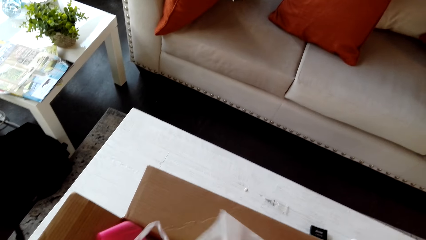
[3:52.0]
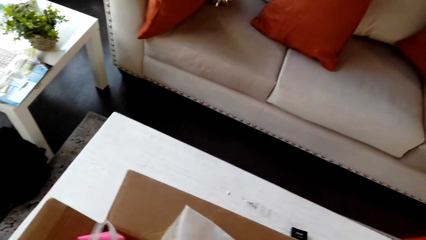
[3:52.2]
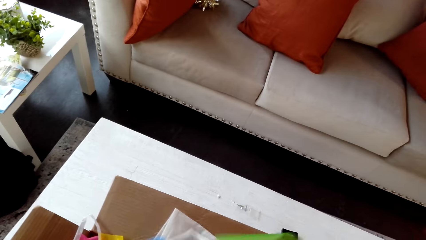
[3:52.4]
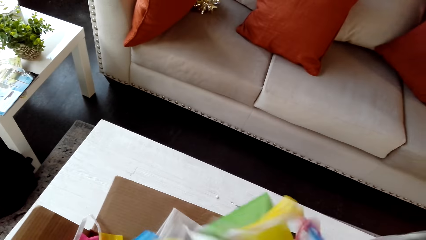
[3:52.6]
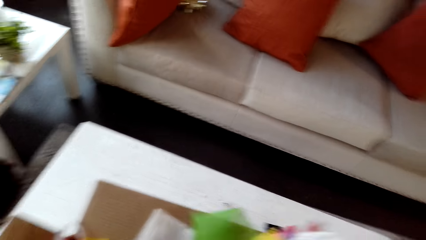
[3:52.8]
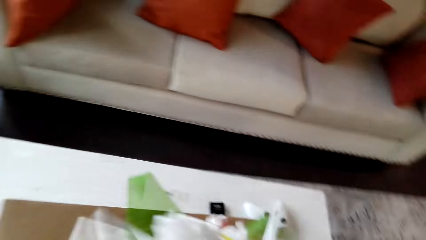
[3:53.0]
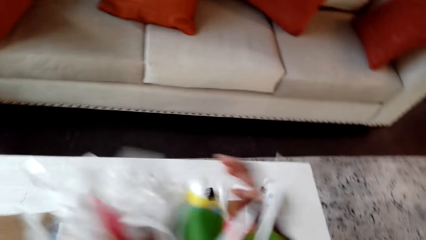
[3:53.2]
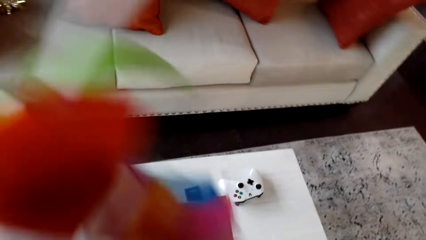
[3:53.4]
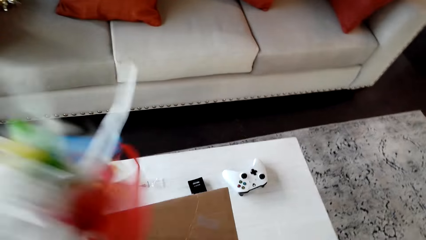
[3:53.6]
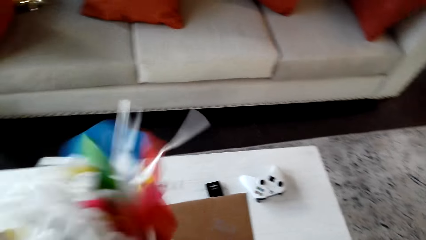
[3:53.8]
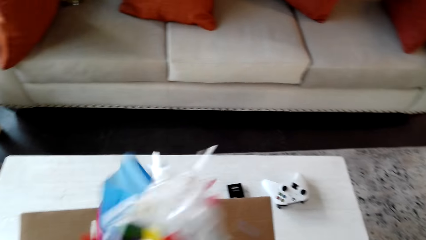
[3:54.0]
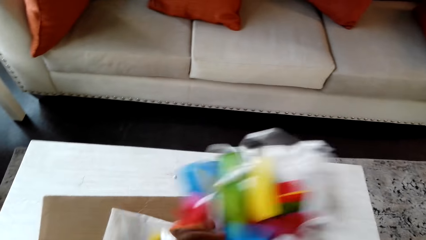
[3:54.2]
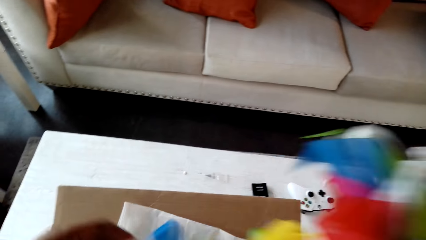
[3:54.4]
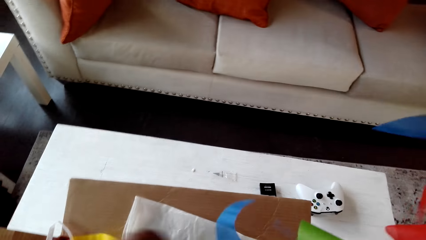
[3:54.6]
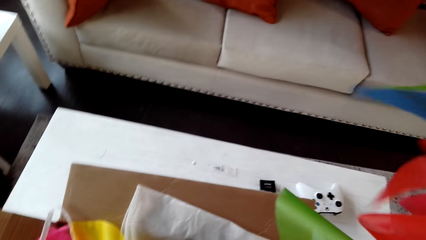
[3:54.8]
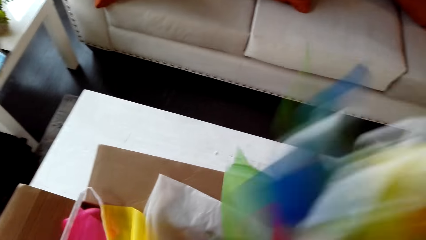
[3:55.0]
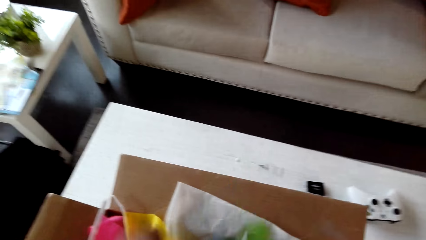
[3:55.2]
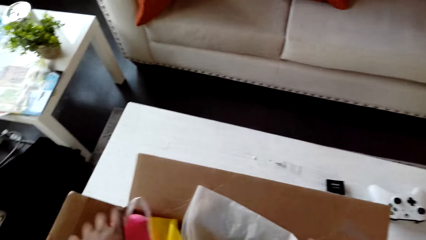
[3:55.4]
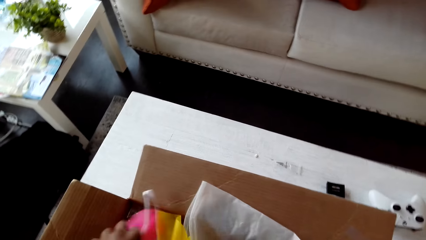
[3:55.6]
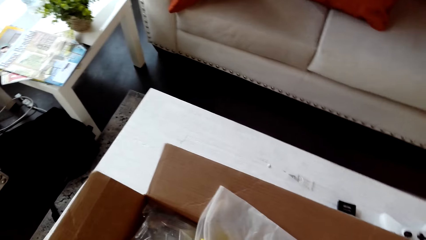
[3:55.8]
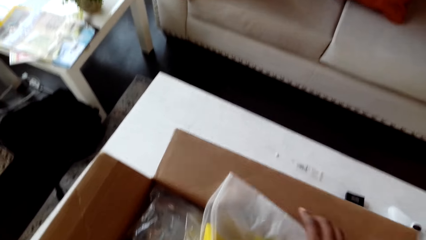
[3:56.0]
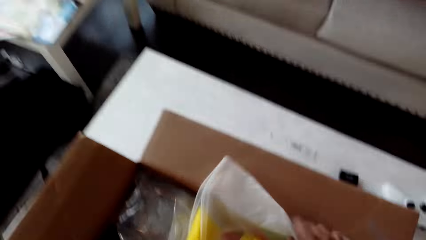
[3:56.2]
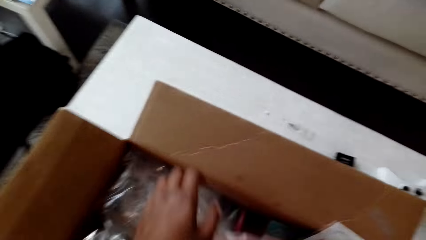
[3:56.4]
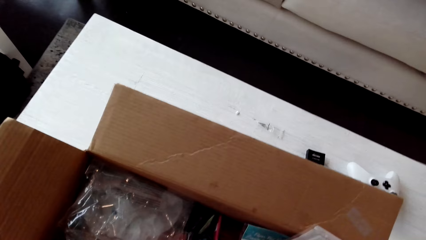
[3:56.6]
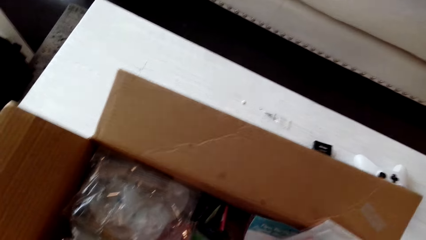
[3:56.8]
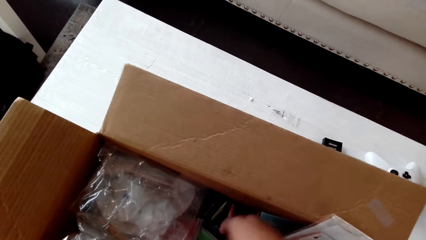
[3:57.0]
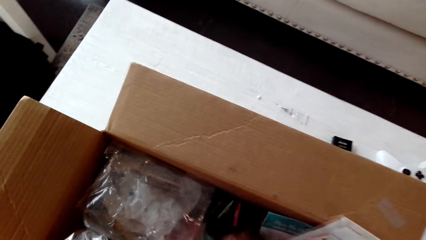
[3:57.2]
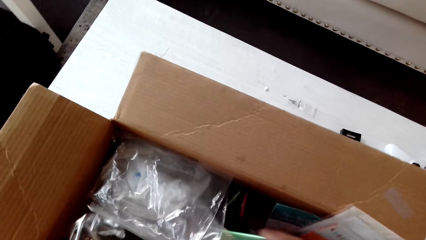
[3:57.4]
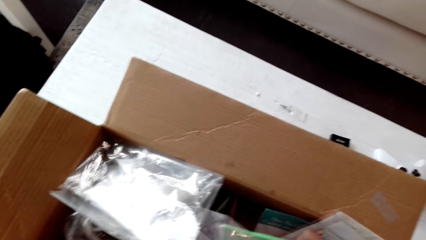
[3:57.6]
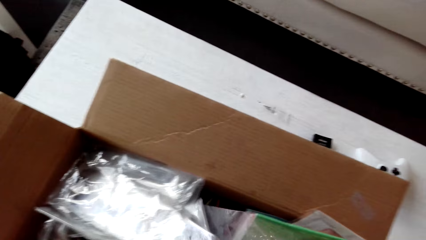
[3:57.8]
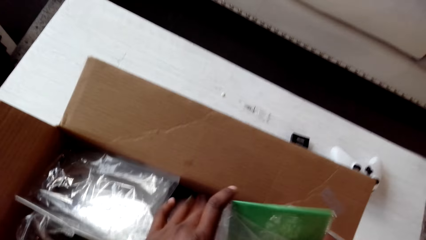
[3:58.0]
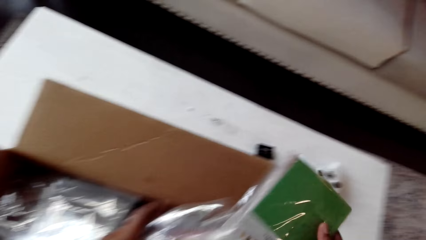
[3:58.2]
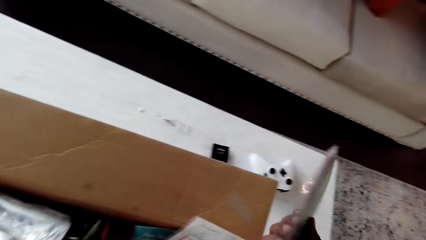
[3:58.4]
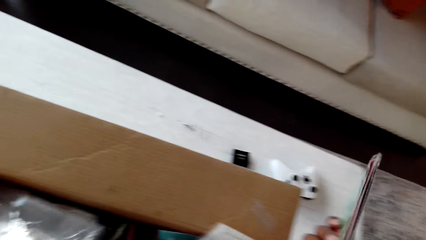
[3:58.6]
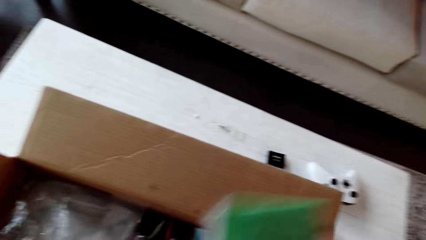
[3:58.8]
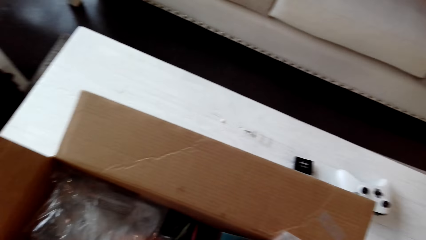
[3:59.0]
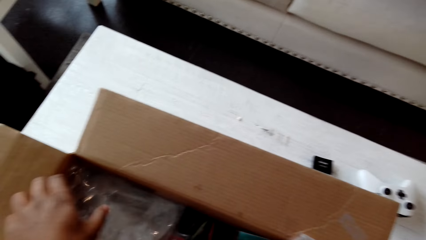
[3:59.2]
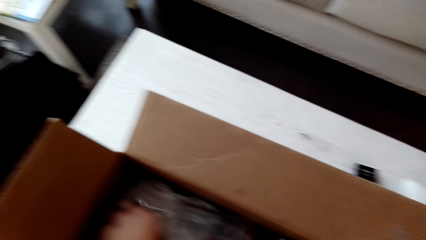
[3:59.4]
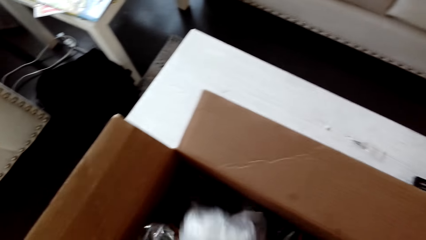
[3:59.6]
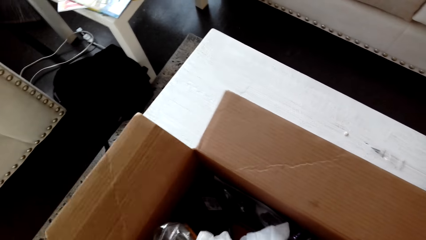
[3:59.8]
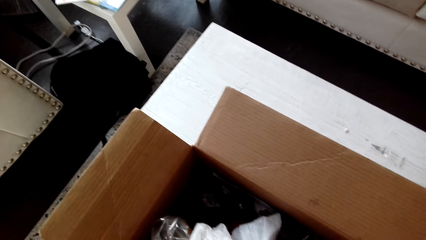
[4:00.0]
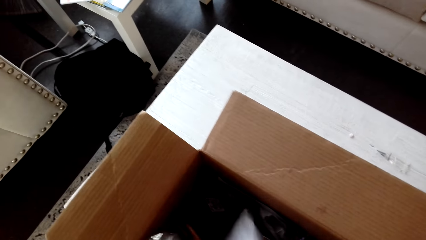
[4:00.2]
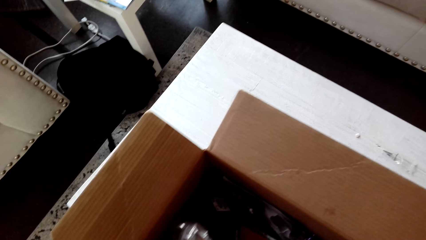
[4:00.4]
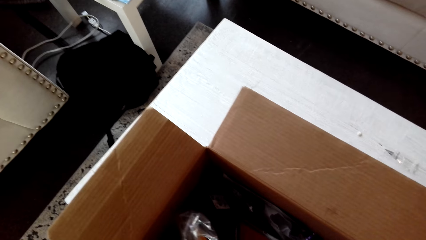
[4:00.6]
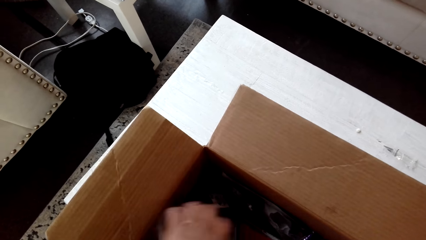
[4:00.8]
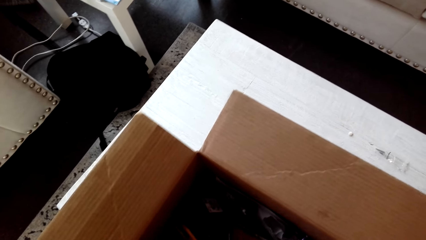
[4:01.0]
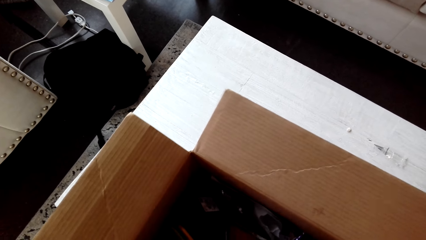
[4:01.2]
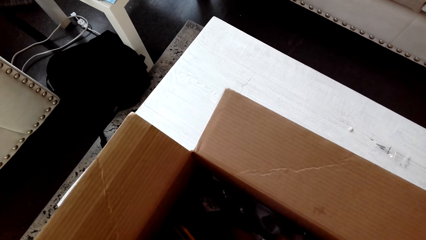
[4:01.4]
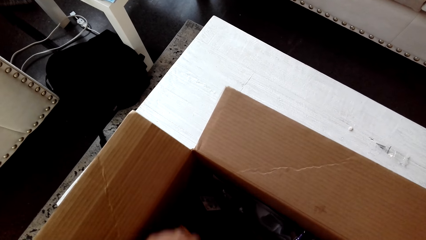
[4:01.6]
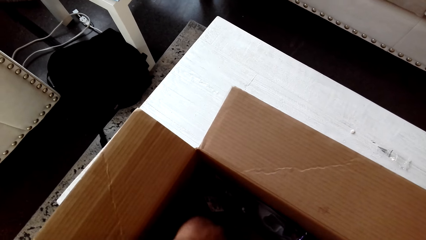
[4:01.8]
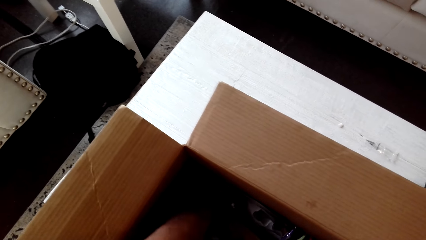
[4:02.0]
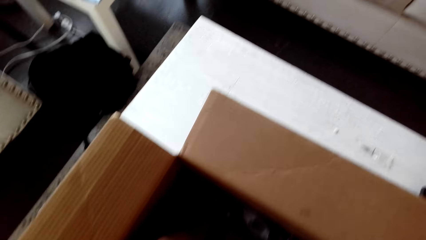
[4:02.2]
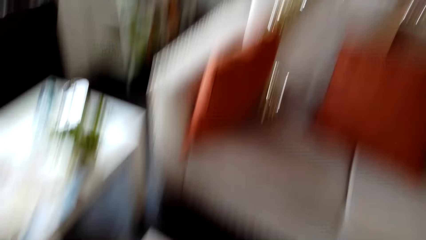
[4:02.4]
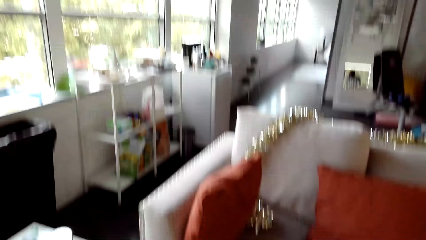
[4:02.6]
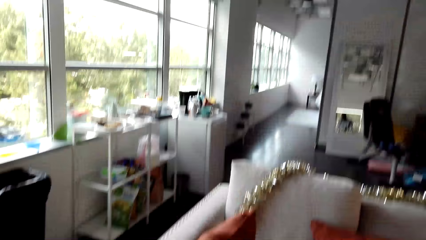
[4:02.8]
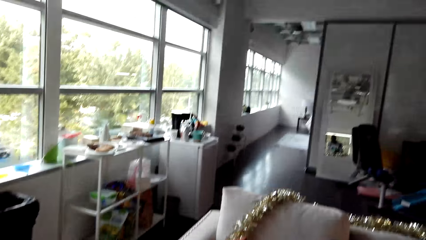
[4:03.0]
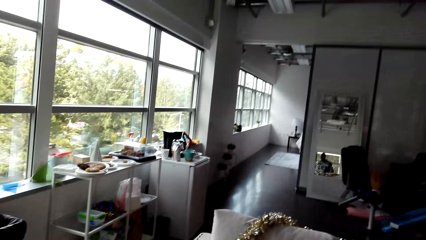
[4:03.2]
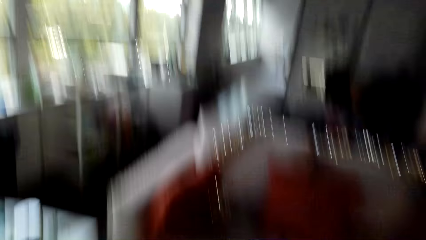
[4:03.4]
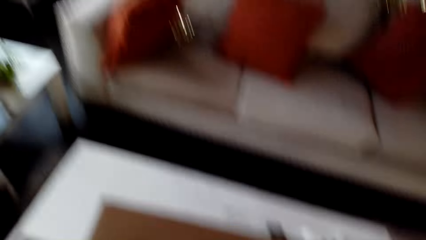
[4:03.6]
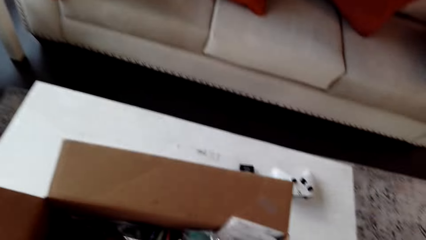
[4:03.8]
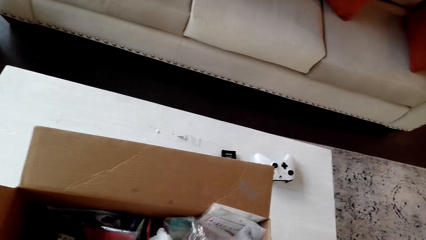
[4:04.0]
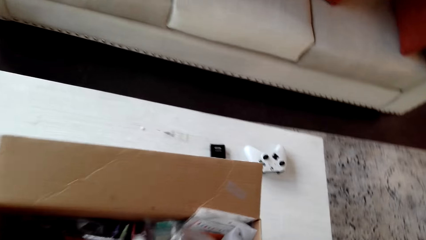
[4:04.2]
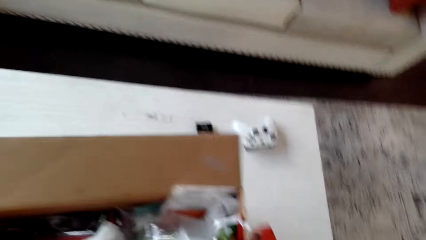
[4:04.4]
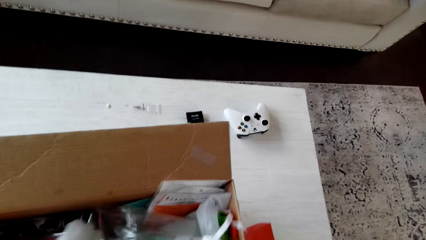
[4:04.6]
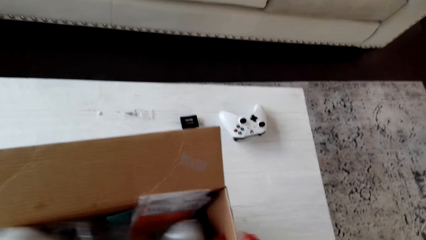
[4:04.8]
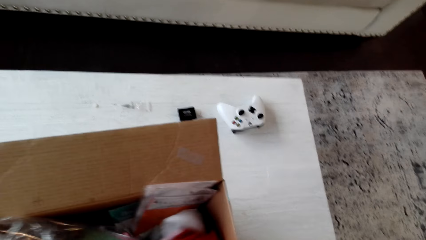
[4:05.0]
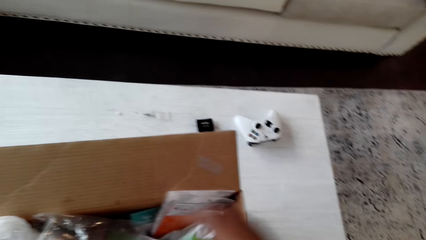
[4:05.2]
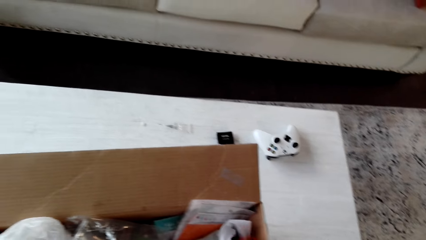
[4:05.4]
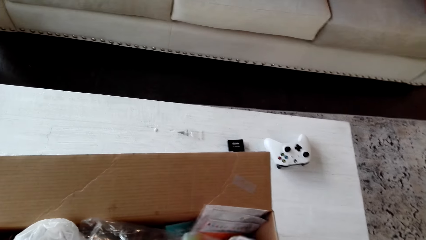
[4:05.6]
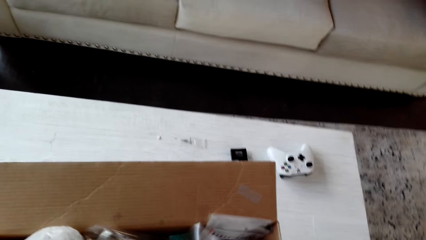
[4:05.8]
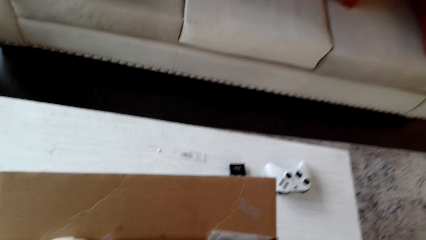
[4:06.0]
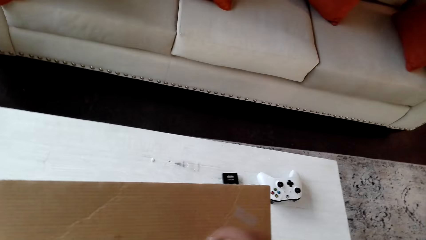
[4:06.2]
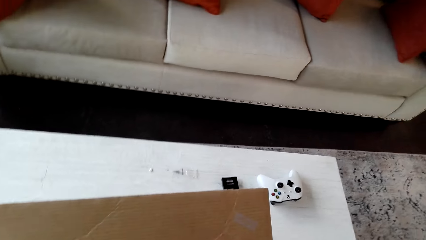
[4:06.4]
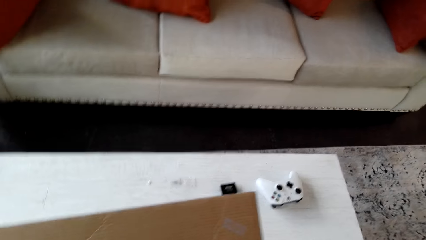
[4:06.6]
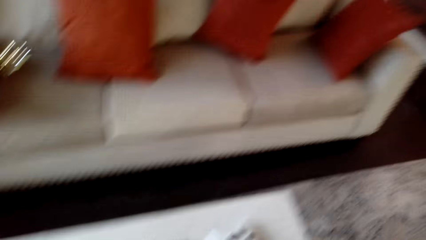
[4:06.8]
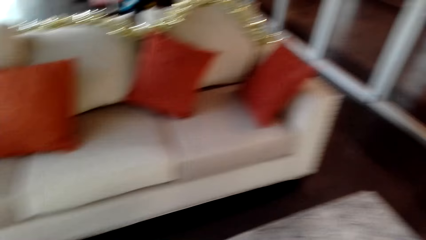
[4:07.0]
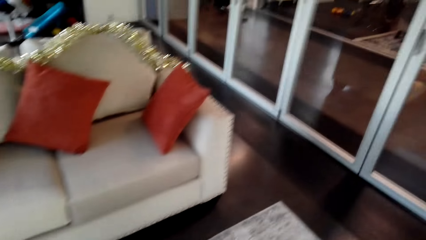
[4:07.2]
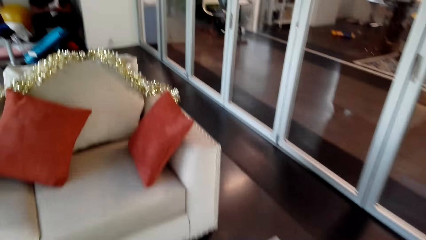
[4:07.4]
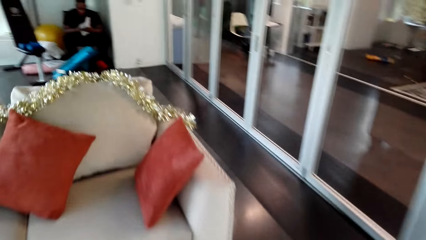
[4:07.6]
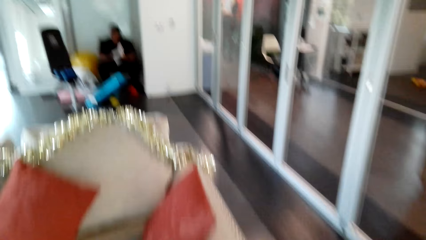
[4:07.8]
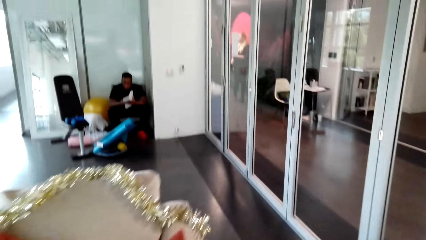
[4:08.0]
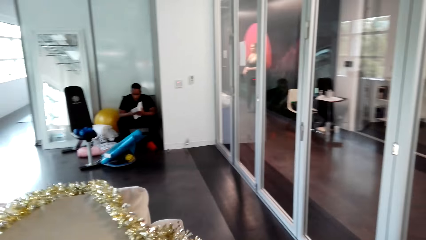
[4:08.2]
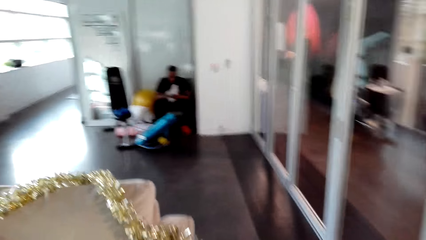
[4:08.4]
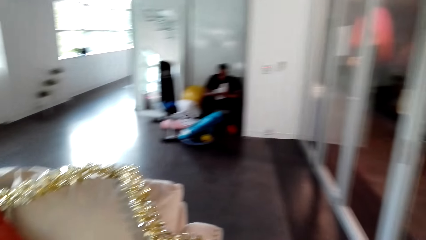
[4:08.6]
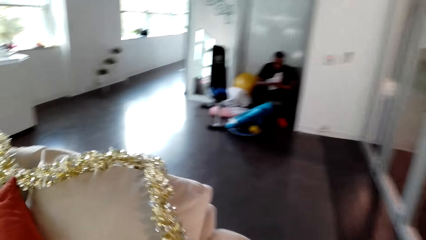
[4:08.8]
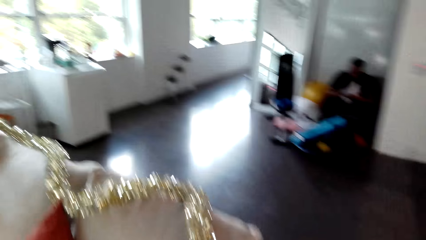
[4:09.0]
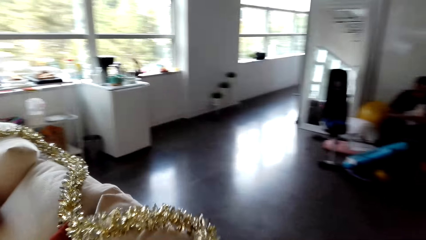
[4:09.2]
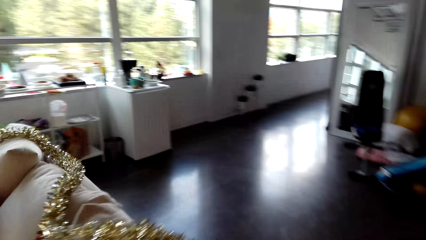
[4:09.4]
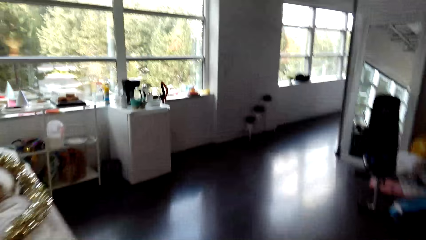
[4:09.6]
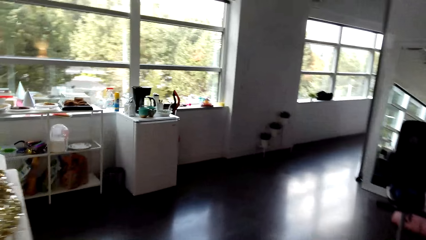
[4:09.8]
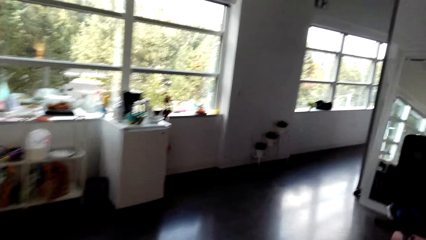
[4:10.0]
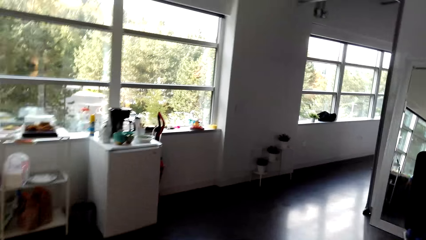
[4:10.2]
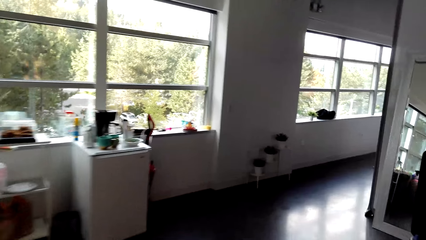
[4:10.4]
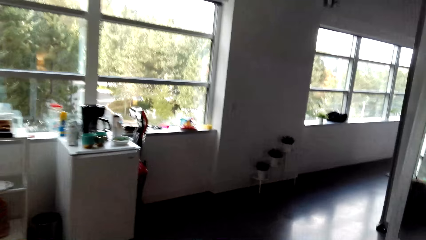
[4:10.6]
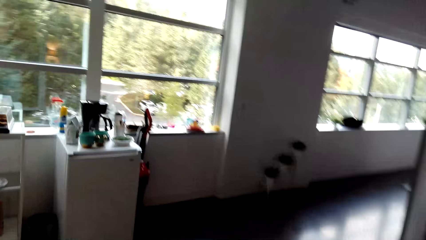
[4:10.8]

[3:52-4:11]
The camera wearer searches something. They walk around the room. A man reads a book.
